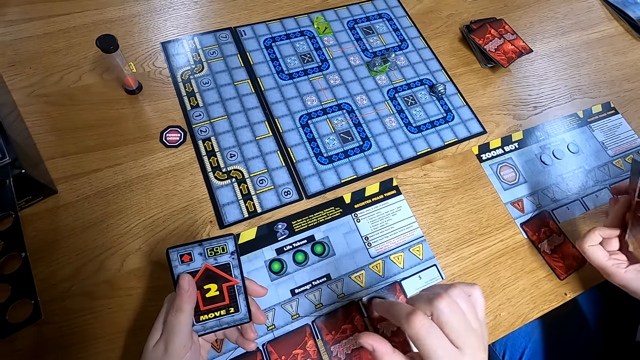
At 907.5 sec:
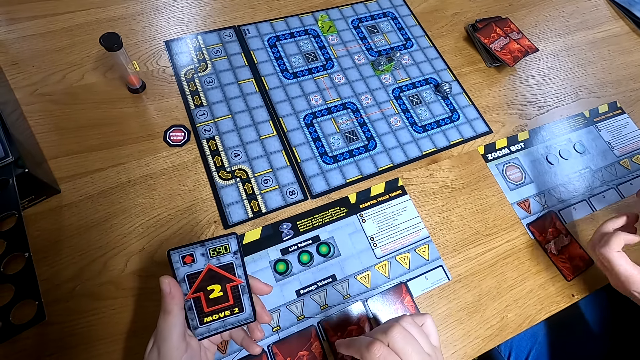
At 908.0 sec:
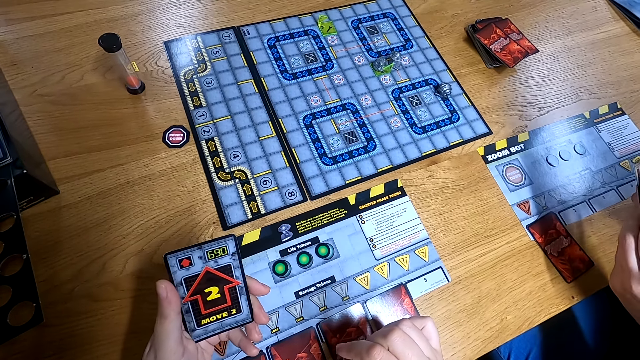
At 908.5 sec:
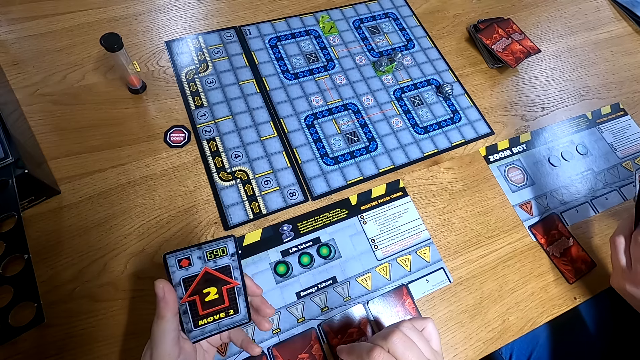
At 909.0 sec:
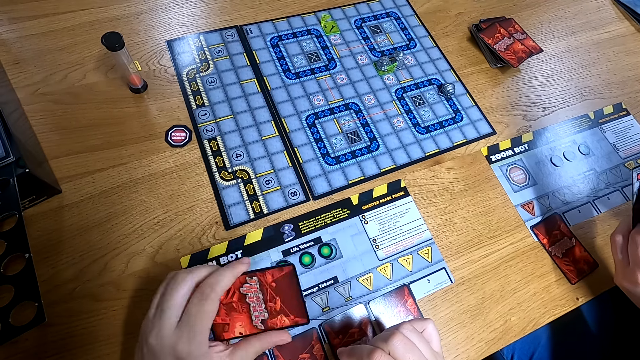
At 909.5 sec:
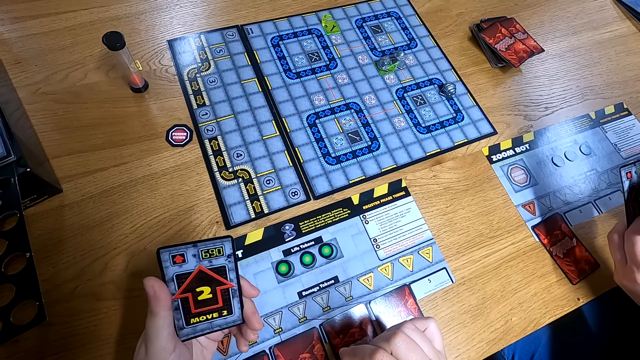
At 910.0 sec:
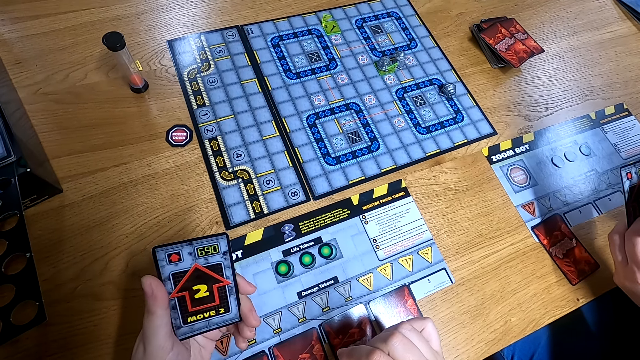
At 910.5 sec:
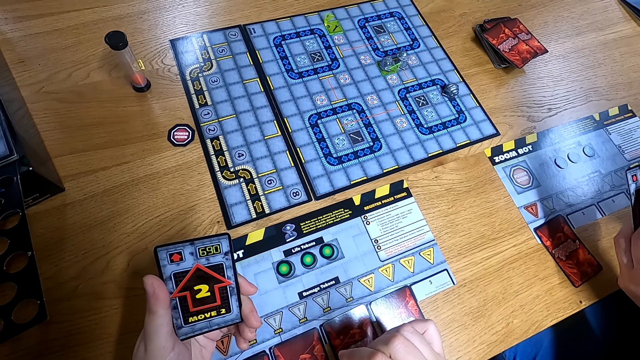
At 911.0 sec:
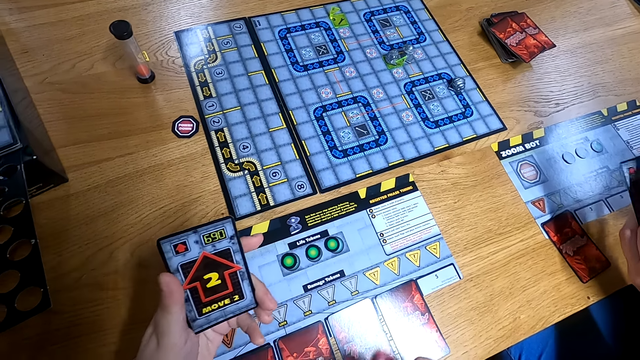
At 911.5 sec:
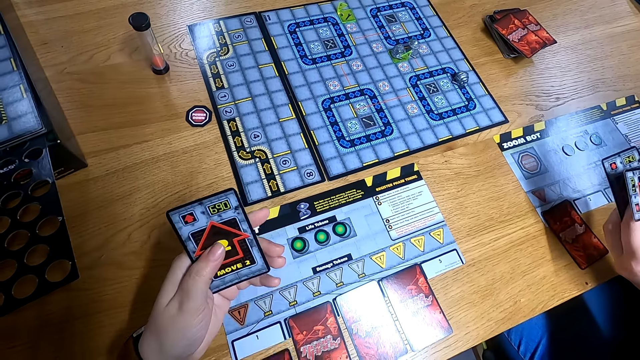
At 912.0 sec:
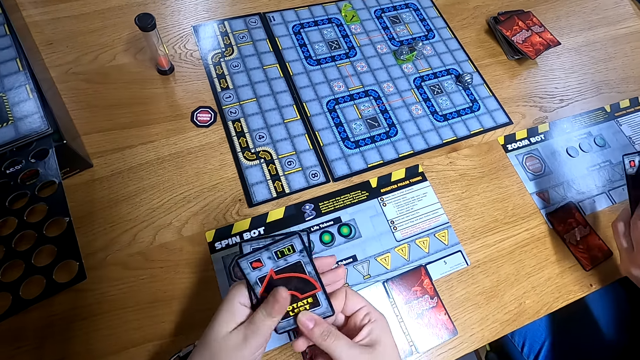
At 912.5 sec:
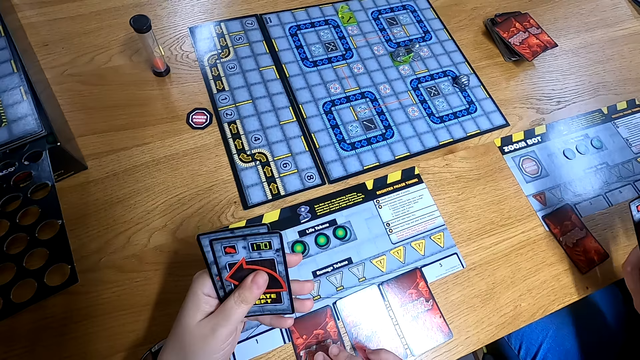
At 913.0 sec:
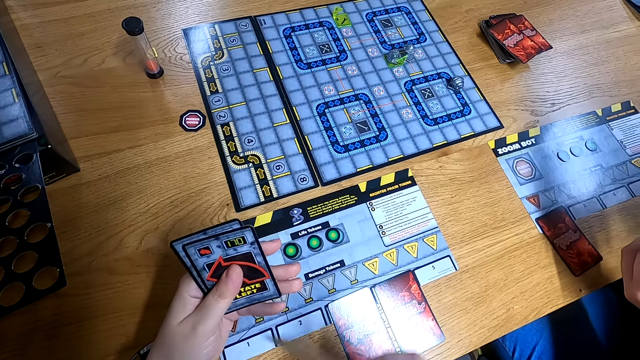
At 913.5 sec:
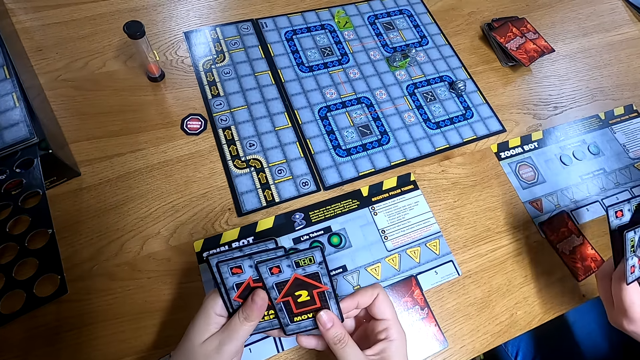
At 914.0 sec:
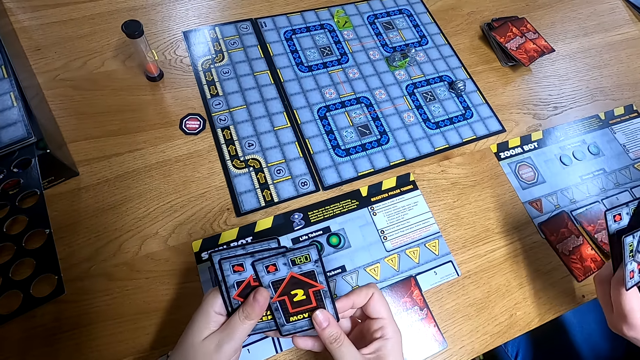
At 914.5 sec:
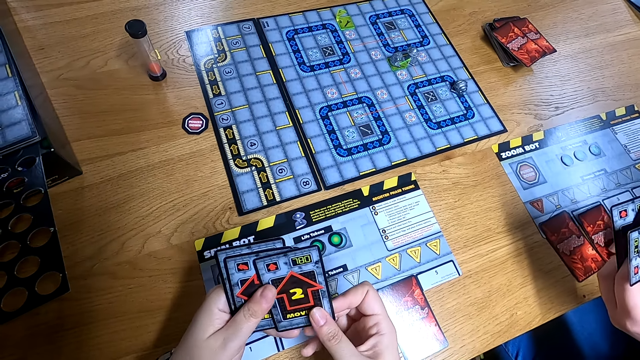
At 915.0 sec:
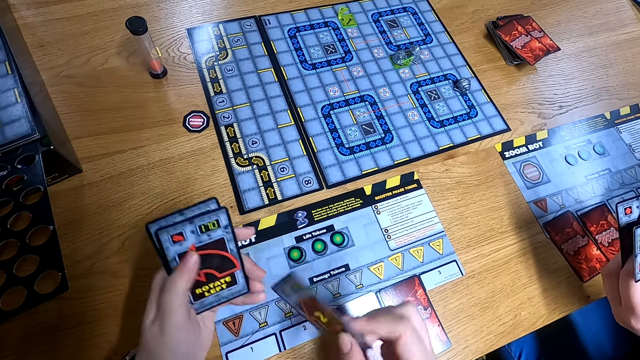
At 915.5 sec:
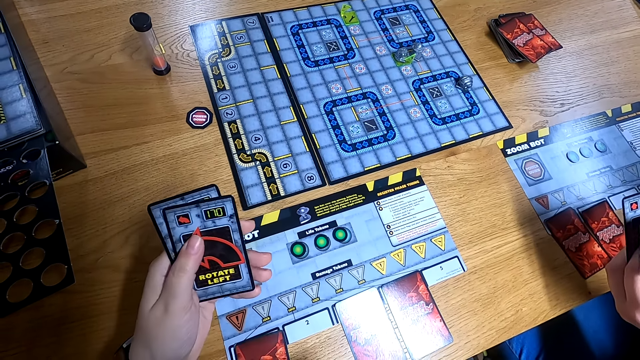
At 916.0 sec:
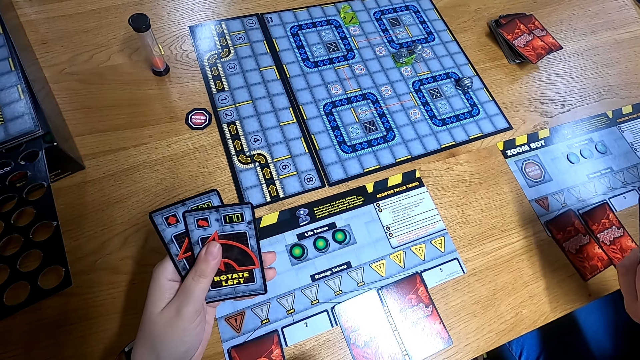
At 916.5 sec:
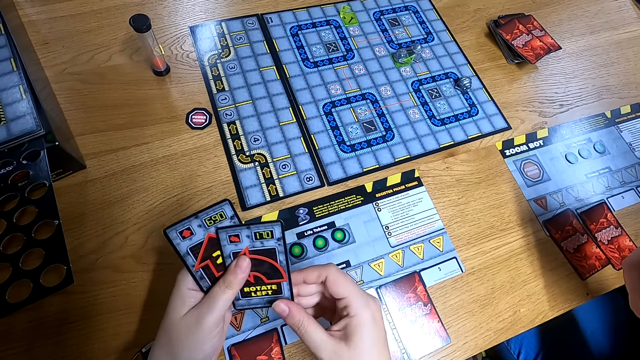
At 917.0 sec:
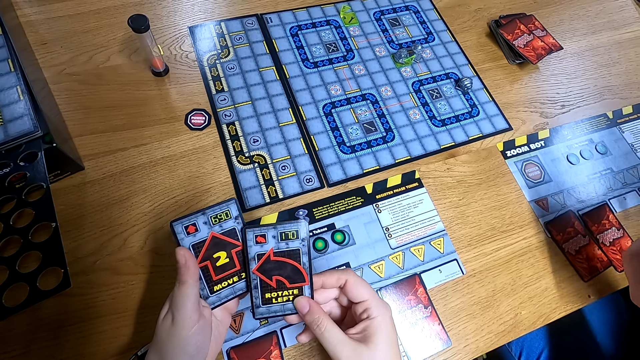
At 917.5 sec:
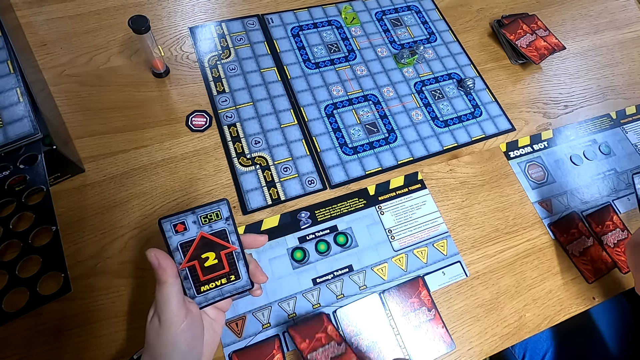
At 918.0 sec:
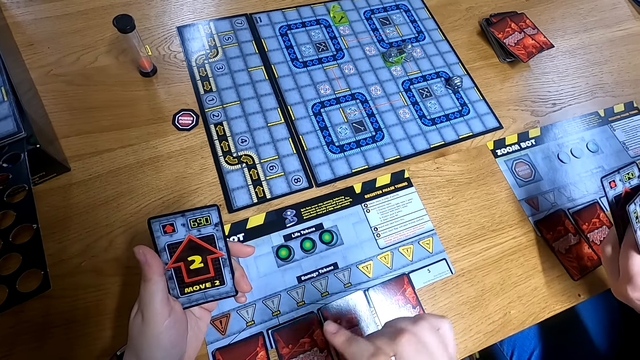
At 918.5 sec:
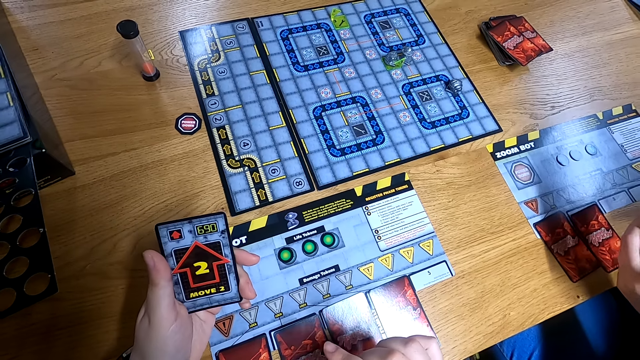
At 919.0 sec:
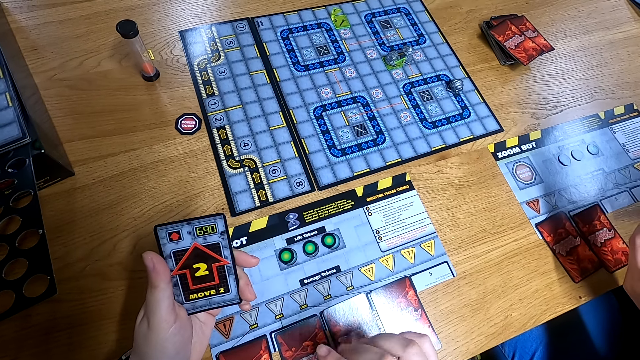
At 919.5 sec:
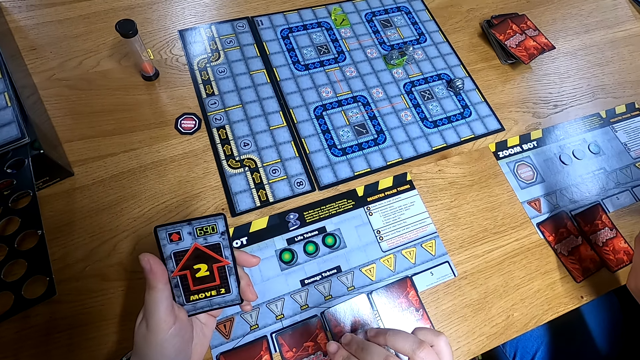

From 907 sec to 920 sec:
The camera wearer examines the card in his left hand. He picks up the card from the table with his right hand. He picks up the card again. The man drops the card on the table with his right hand. The camera wearer drops the card on the table with his right hand. He drops the card again.

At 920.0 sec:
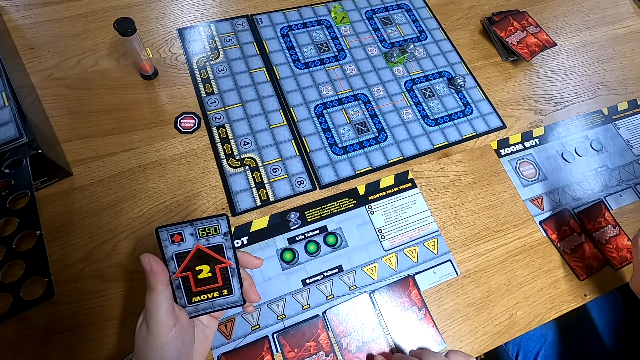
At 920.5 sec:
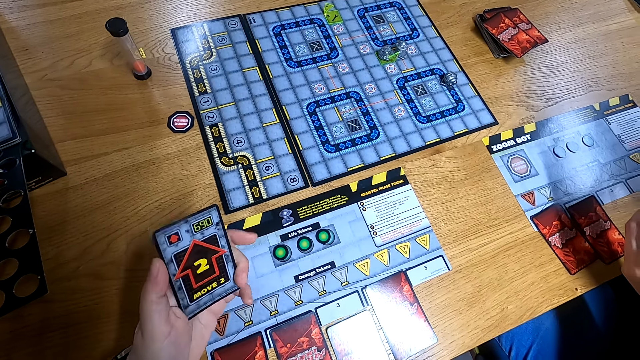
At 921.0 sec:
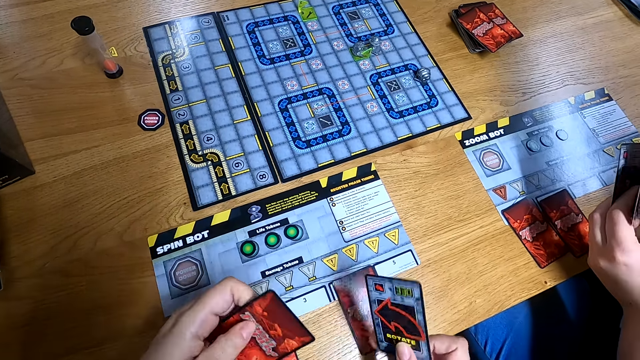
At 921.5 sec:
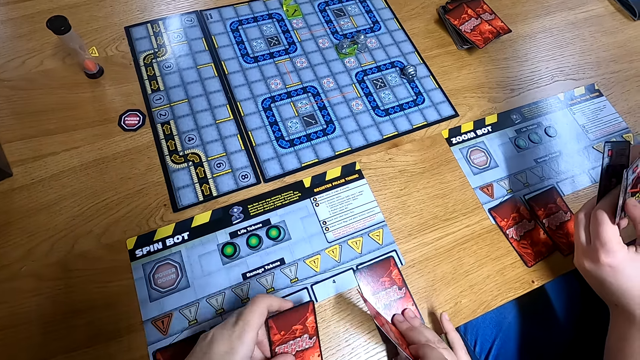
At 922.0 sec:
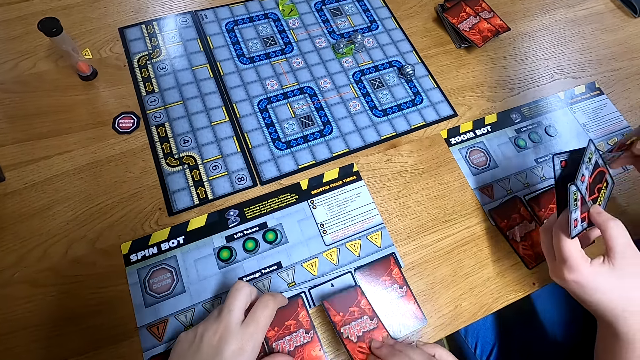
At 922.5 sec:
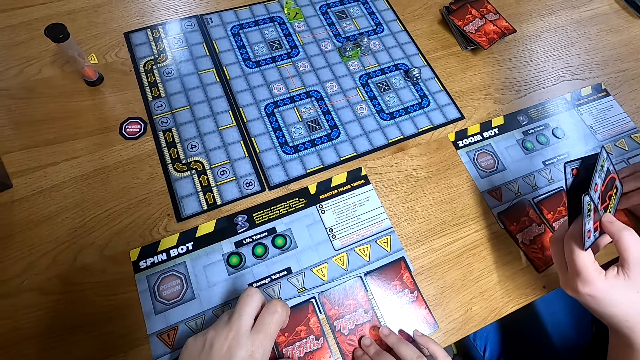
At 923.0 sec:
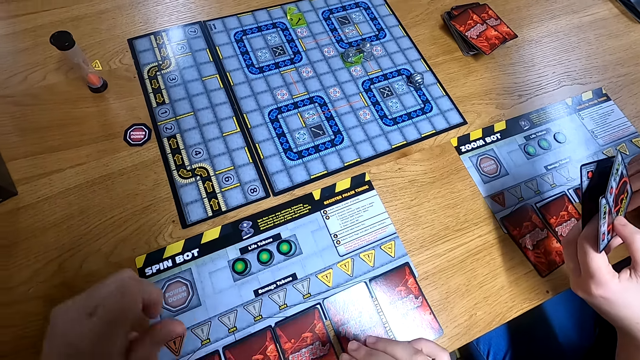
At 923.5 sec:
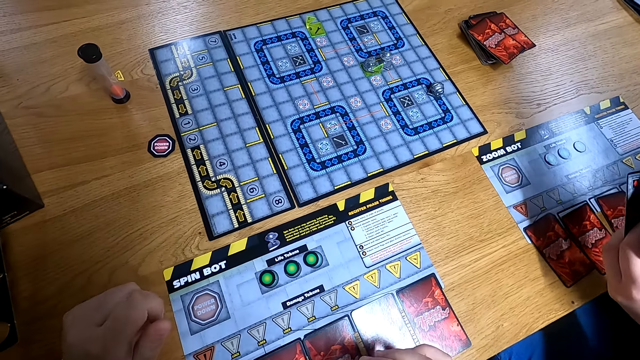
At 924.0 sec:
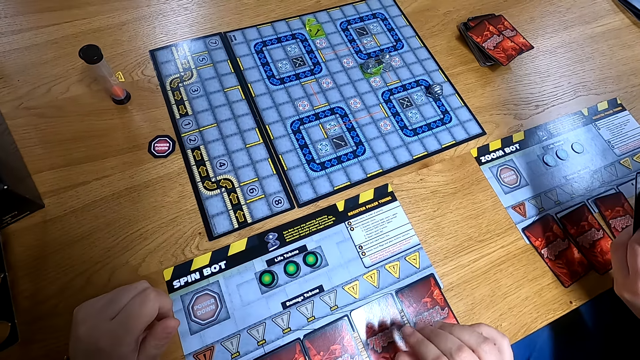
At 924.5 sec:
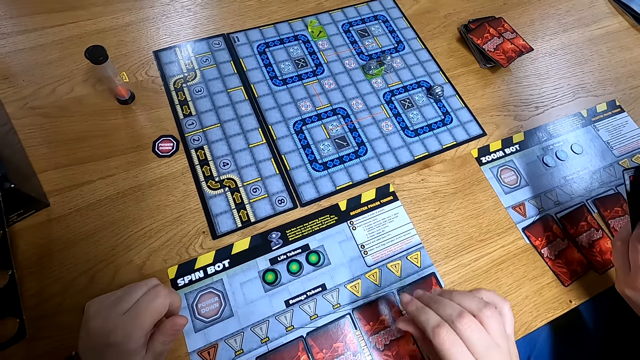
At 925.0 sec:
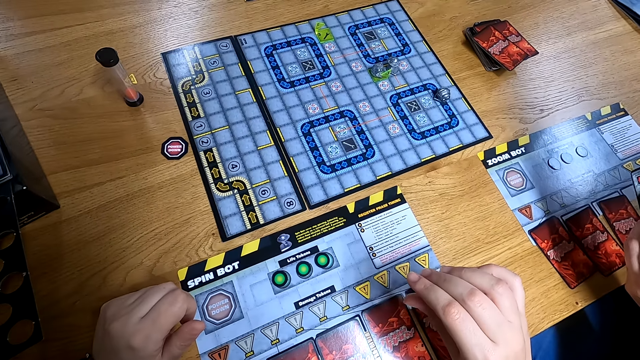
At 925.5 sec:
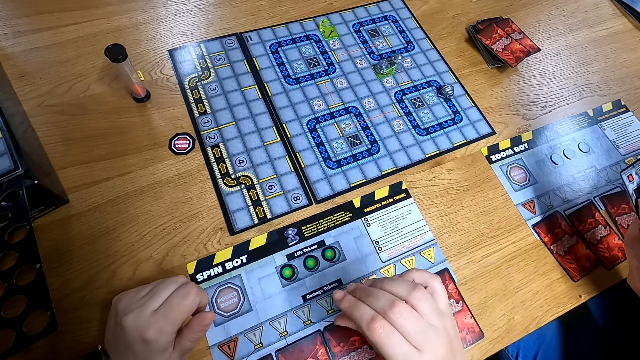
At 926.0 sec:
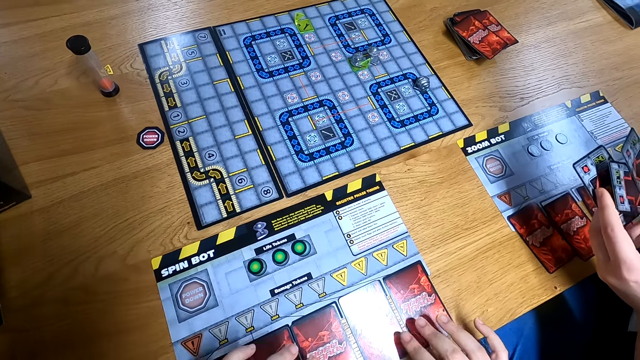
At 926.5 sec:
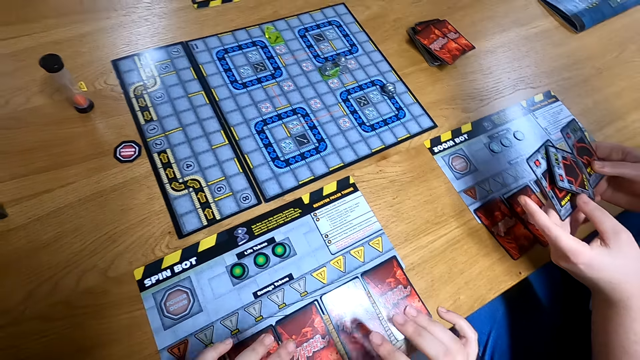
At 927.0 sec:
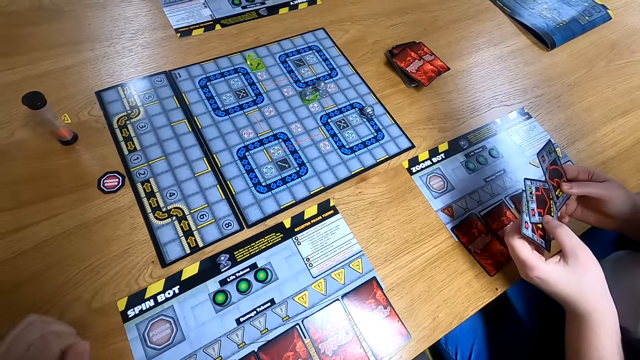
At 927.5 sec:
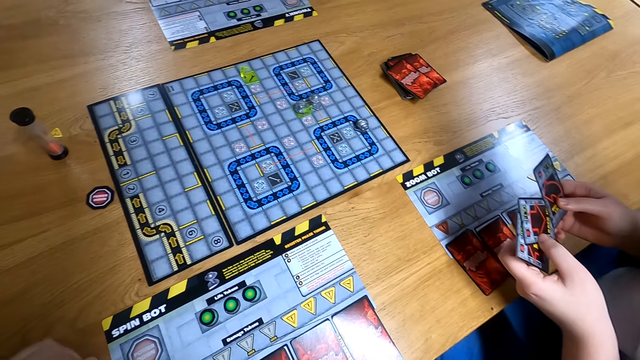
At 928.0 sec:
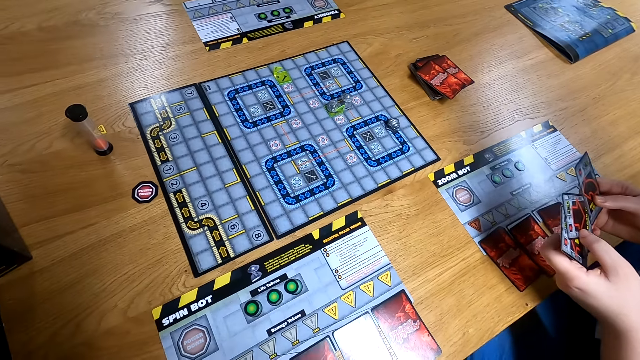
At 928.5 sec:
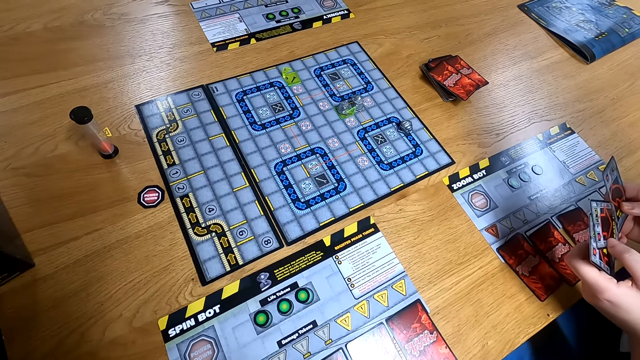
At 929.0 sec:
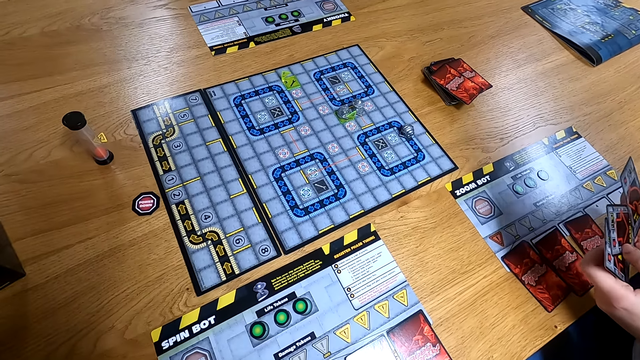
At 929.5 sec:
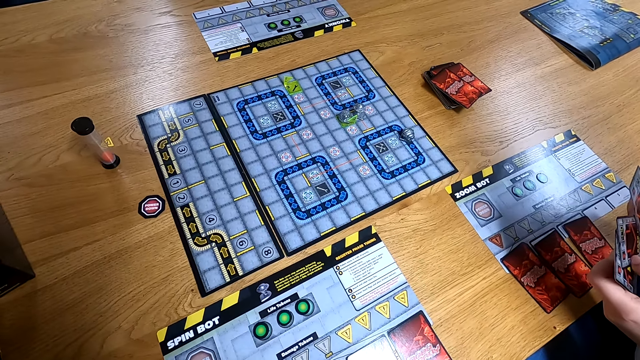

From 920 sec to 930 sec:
The camera wearer picks up the card from the table with his right hand. He drops the card on the table with his left hand. He drops the card again. The man drops the card on the table with his right hand.
